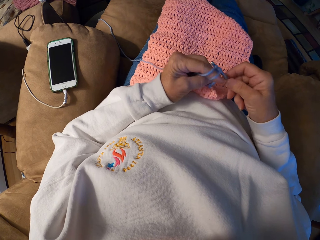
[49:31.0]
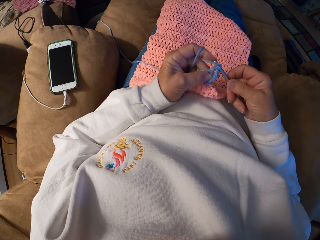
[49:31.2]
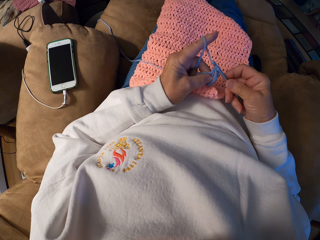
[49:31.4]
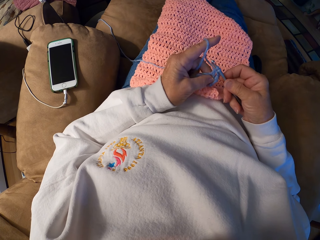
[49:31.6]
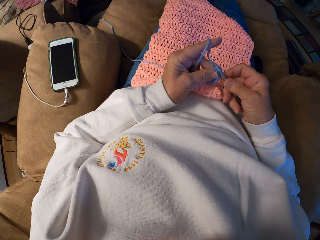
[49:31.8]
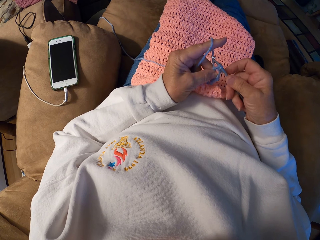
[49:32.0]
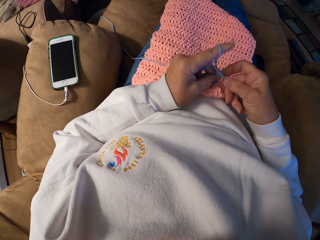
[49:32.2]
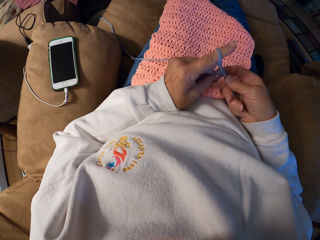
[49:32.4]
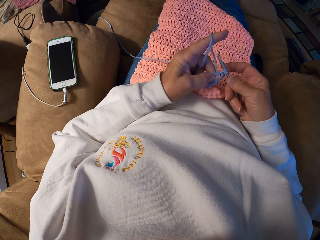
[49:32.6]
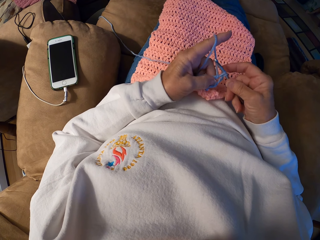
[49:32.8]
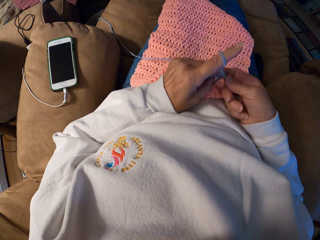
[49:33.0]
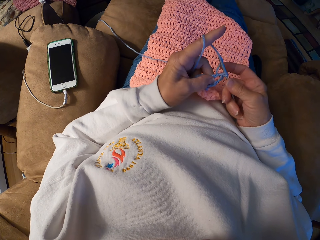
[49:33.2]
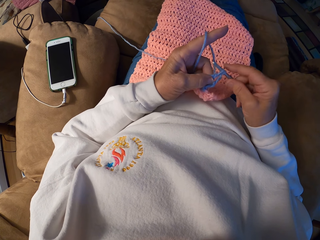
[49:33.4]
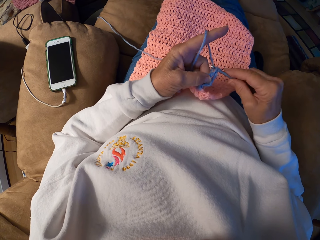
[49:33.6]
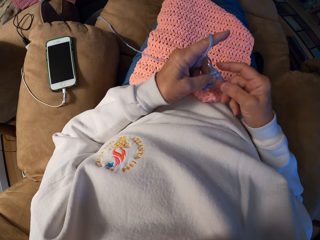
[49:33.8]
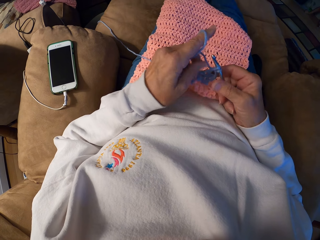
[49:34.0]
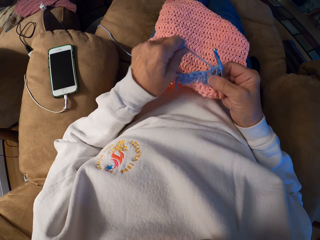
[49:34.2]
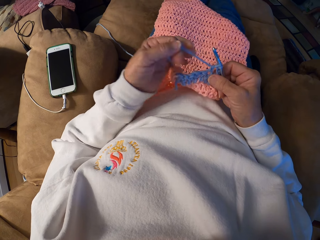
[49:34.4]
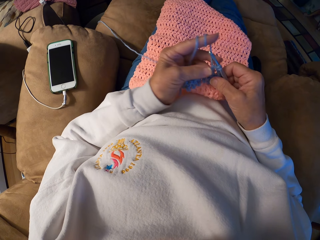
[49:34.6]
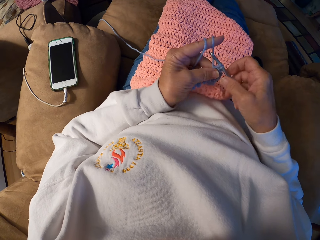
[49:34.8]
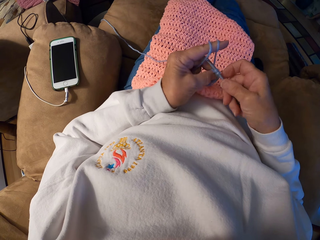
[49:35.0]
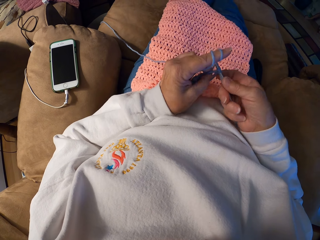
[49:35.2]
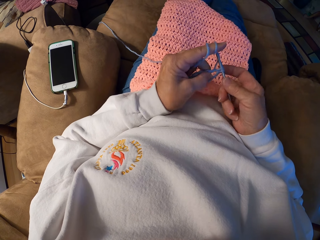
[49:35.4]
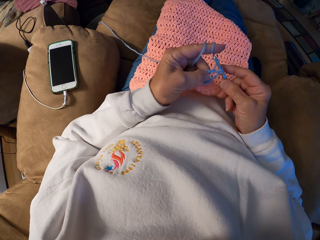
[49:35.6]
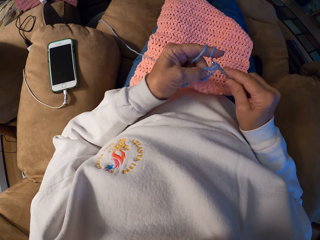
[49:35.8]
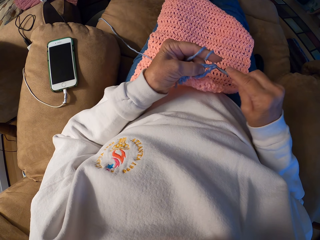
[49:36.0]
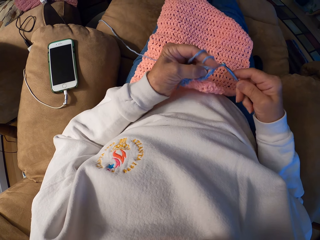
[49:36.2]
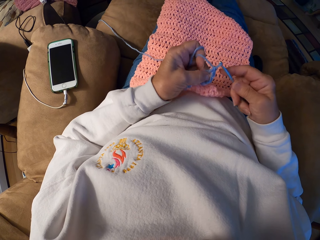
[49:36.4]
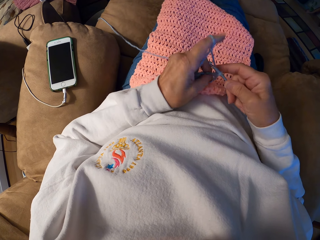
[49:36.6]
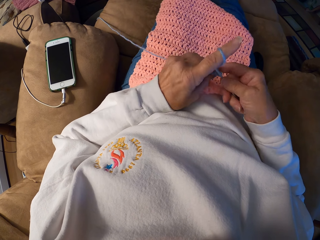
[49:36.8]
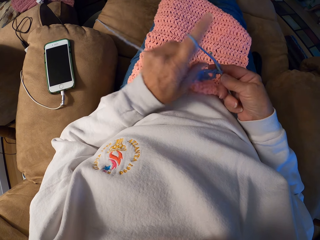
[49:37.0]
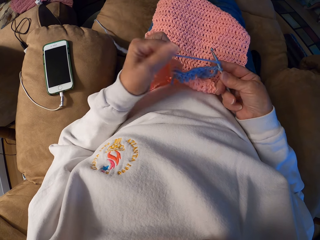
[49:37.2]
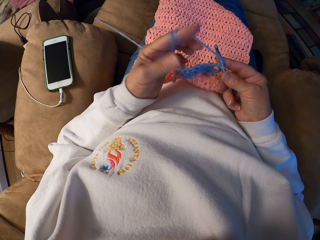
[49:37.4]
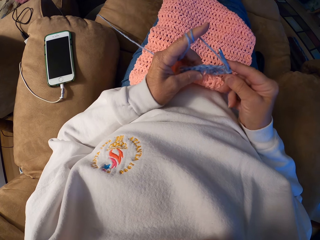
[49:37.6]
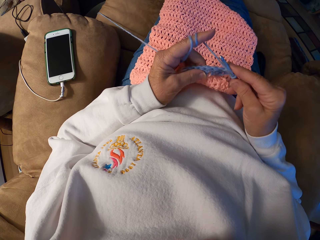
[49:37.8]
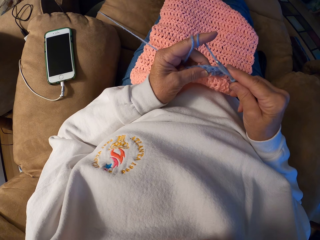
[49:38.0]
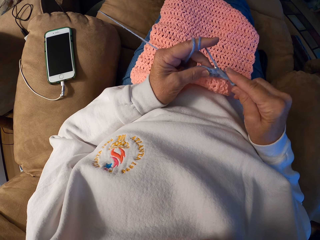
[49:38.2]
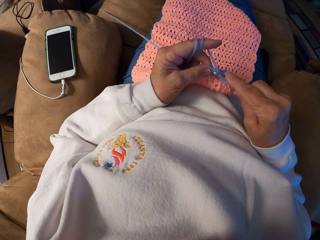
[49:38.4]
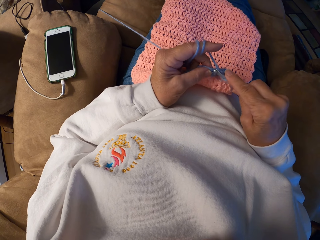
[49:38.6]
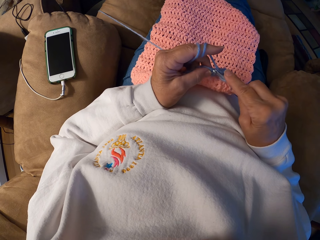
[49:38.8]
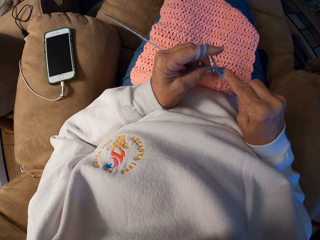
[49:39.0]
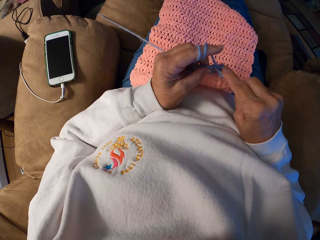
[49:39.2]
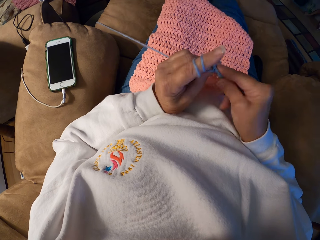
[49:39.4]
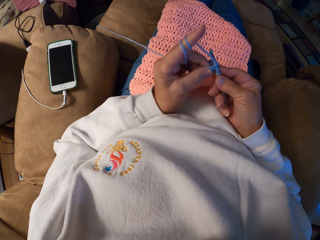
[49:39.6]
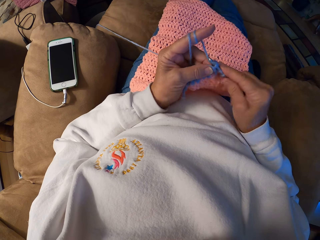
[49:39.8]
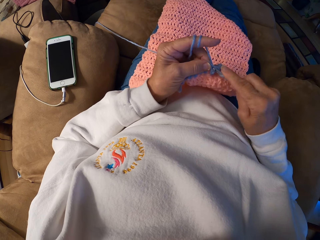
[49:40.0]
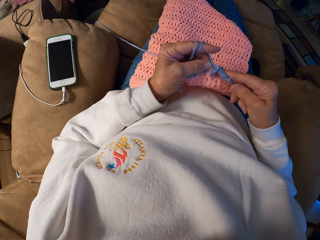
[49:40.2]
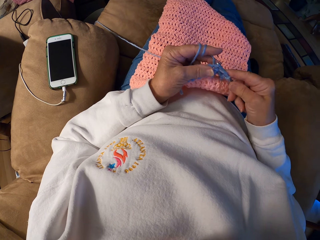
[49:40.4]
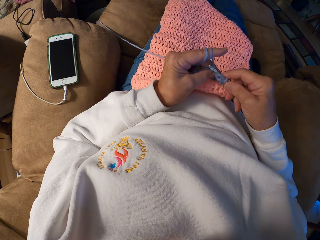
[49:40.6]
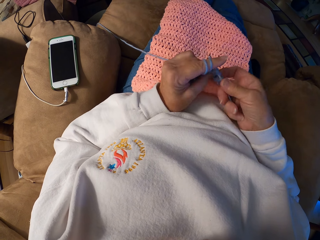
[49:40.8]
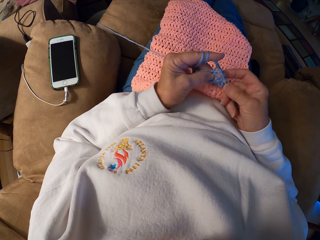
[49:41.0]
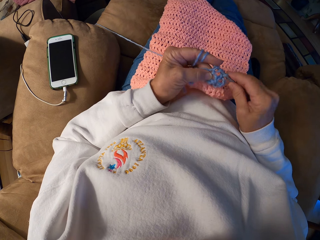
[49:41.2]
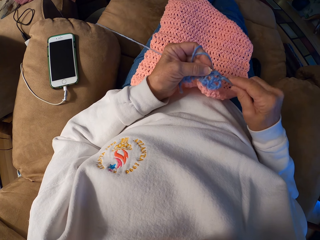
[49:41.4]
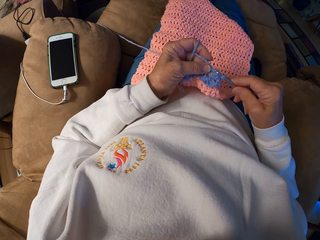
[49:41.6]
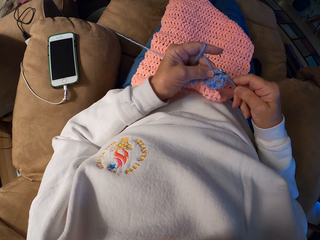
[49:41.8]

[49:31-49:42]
The camera wearer adjusts the yarn strand with her left index finger. She crochets the yarn with her hands.

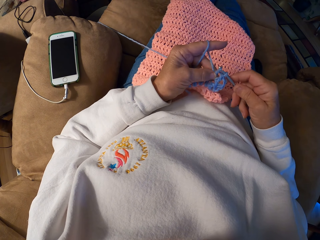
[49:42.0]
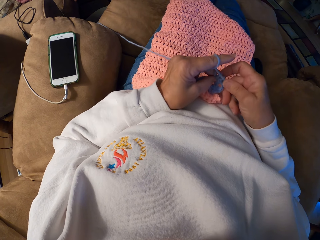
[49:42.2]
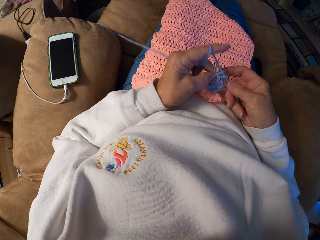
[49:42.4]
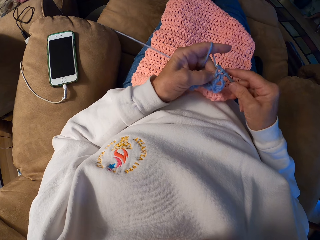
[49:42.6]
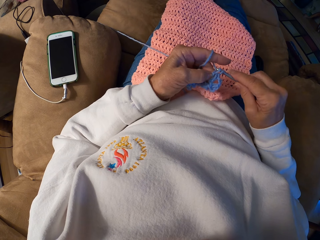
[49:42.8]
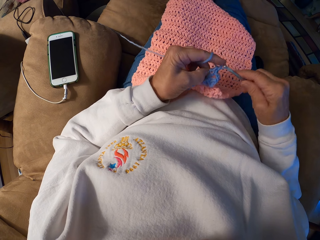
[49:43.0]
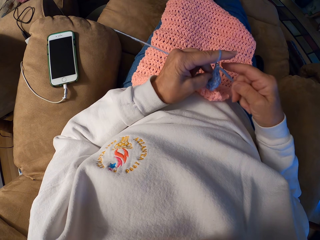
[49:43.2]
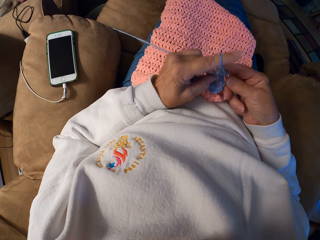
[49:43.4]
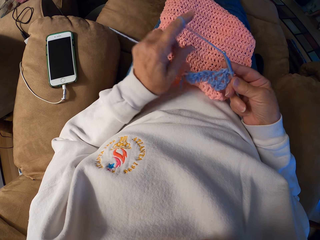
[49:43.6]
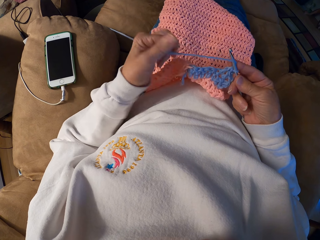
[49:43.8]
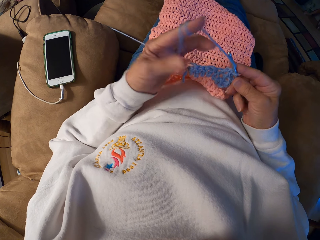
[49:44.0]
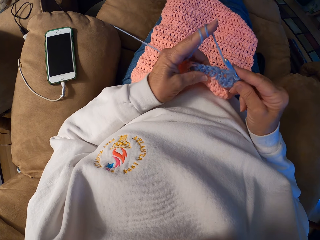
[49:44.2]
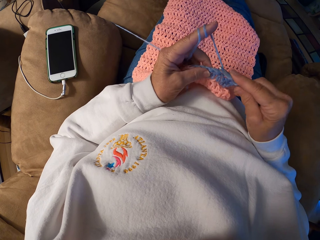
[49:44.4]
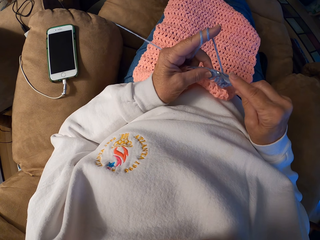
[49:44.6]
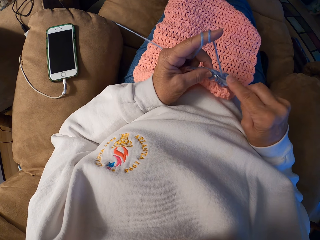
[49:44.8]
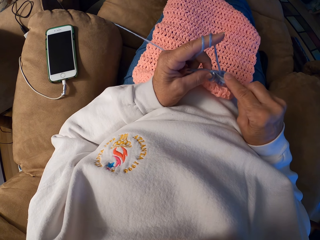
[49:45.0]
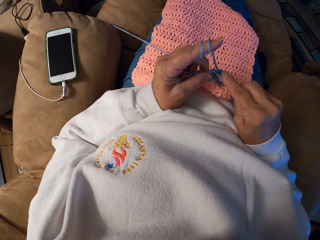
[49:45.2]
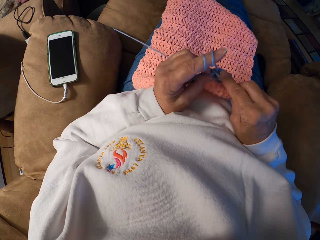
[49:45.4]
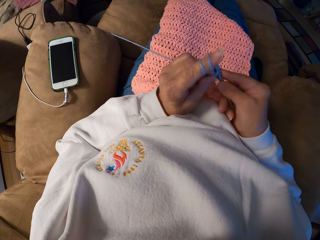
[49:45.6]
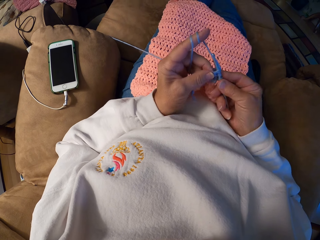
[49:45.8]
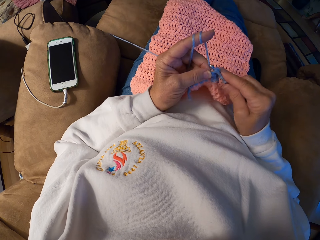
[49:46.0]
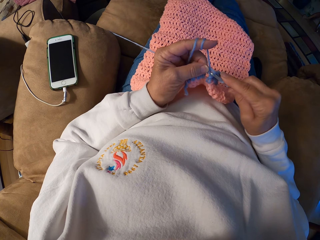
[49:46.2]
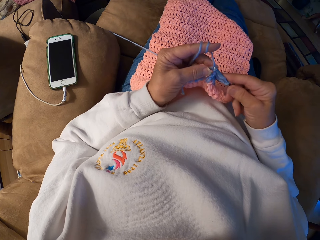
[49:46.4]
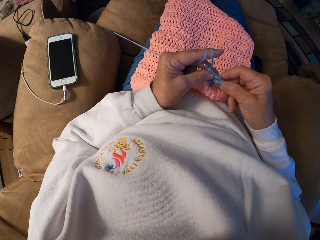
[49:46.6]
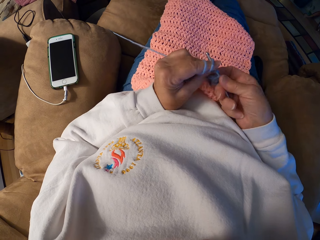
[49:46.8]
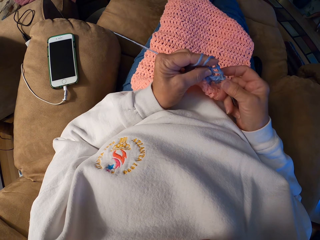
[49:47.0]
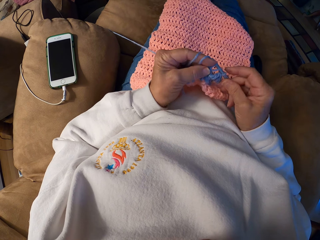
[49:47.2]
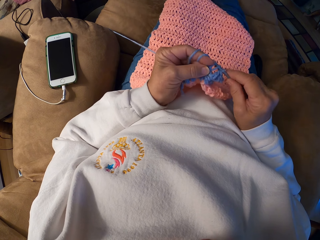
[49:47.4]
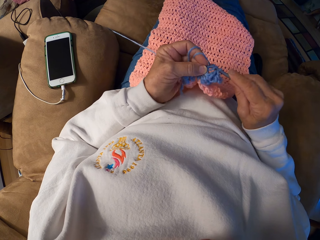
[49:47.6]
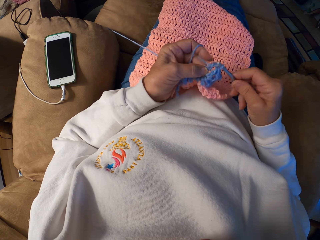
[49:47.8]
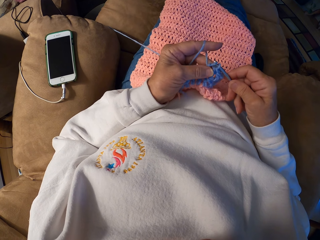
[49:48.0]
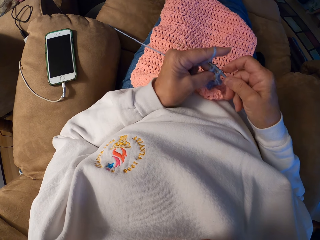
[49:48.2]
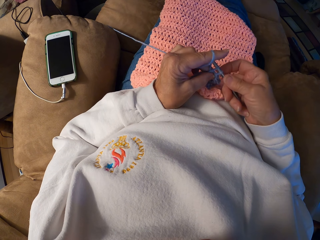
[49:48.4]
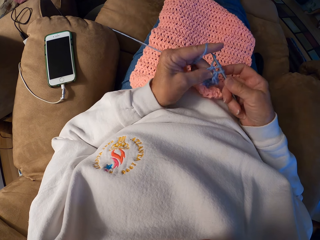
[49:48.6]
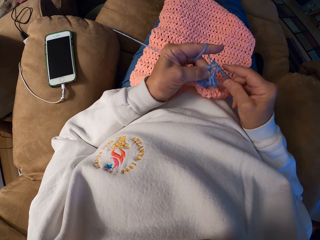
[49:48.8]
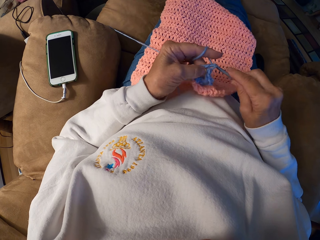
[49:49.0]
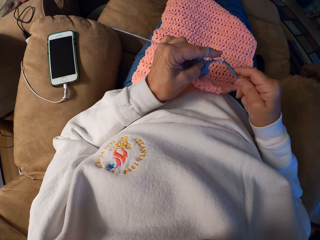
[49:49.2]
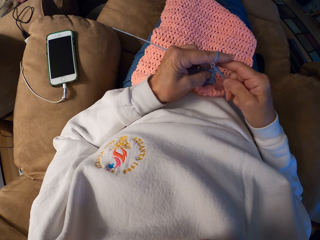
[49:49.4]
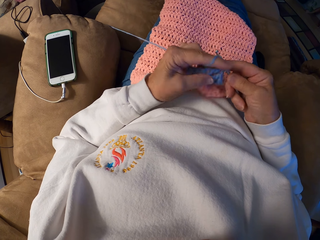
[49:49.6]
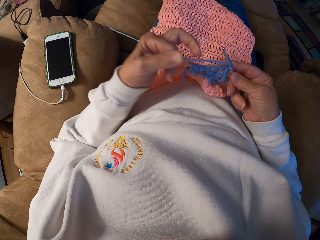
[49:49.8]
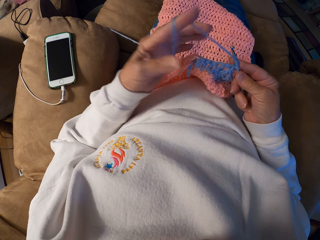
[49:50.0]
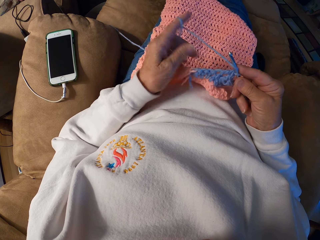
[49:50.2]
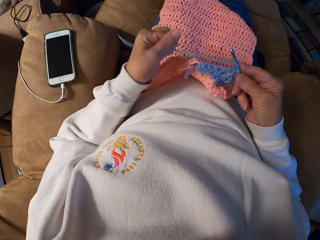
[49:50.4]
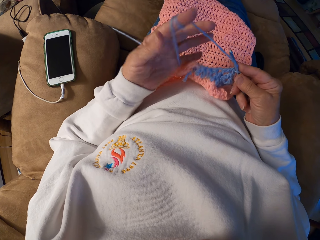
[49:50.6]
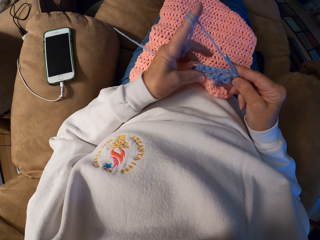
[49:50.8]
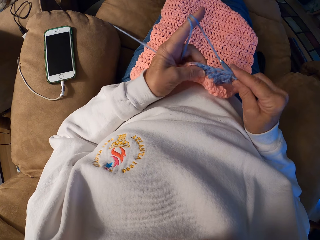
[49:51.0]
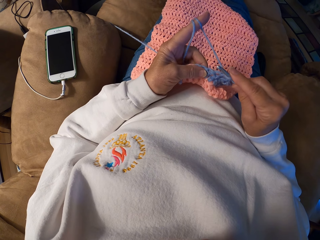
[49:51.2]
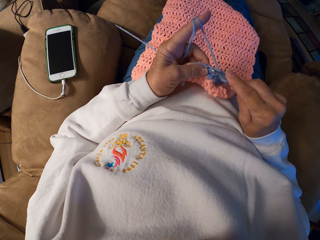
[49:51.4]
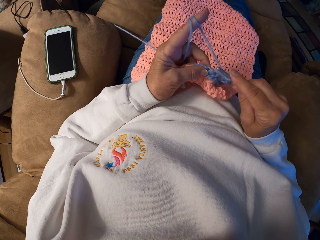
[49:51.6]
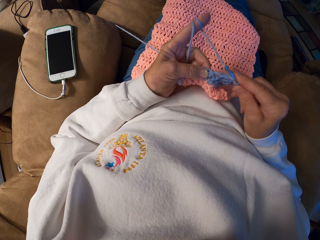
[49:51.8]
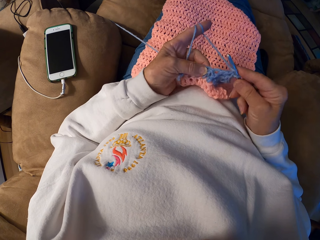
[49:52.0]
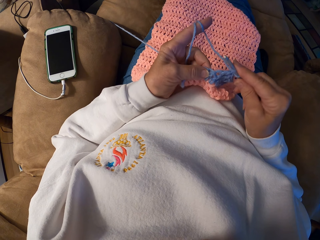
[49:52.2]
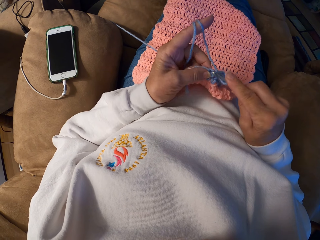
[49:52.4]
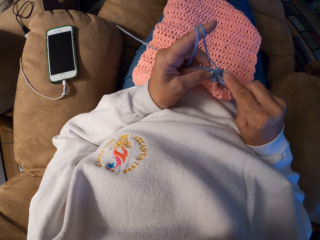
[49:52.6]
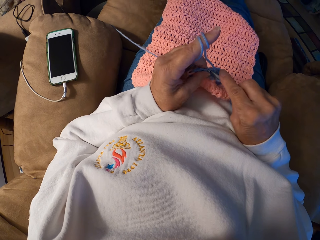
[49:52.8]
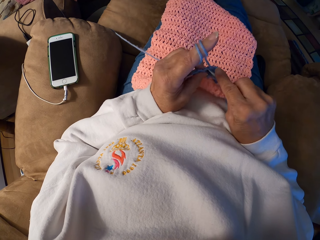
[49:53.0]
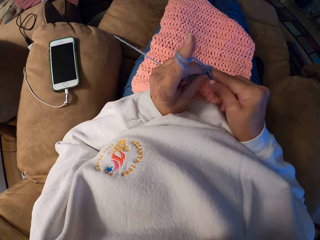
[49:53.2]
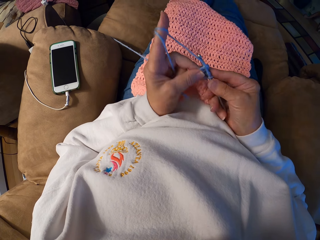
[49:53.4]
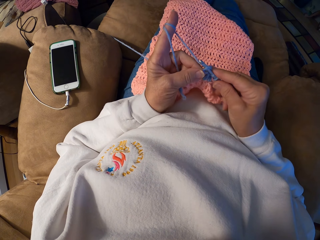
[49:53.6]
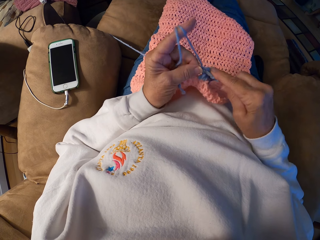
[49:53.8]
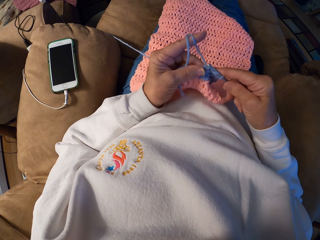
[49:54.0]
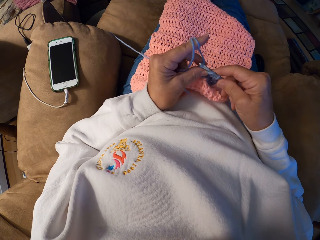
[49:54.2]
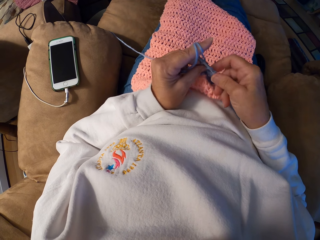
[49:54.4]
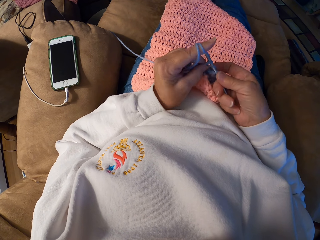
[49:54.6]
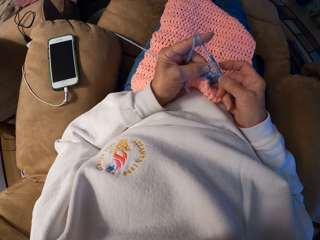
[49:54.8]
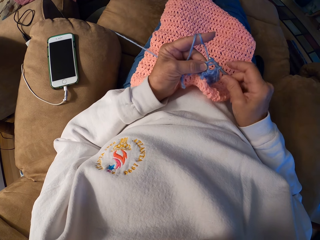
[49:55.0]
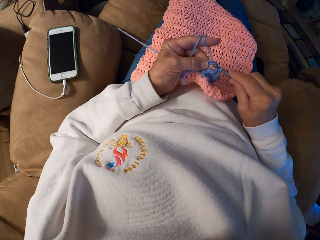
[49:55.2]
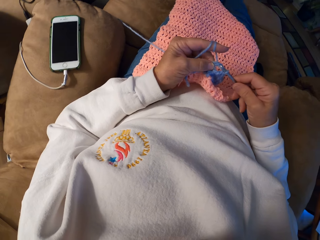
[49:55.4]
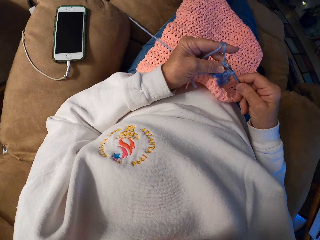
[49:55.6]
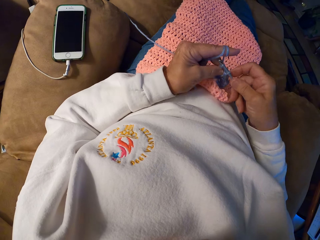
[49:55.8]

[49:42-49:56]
The camera wearer adjusts the yarn strand with her left index finger. She crochets the yarn with her hands. She rolls the knitting thread on her index finger. She knits the garment with her hands.
